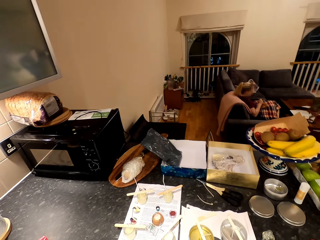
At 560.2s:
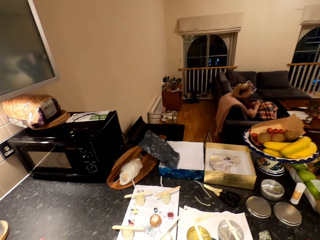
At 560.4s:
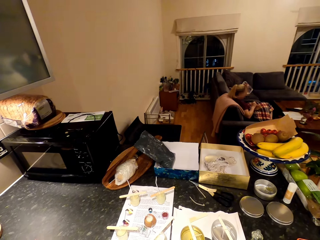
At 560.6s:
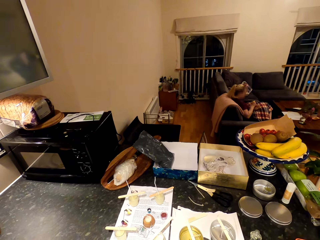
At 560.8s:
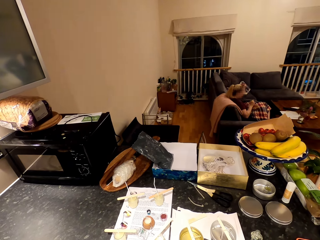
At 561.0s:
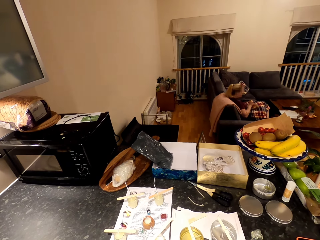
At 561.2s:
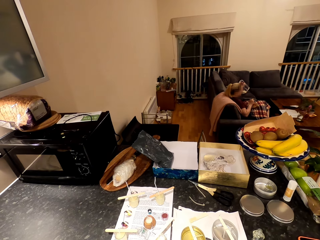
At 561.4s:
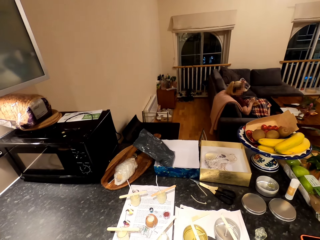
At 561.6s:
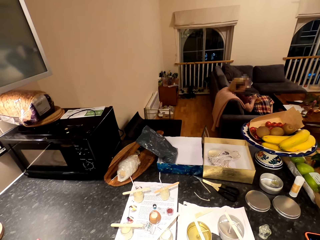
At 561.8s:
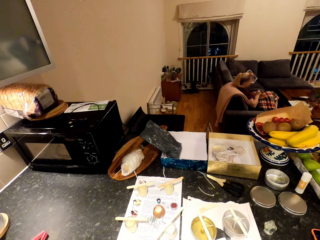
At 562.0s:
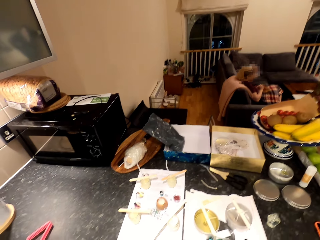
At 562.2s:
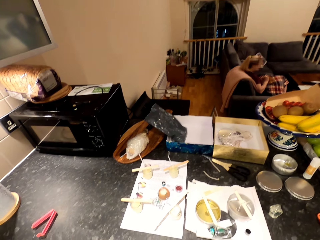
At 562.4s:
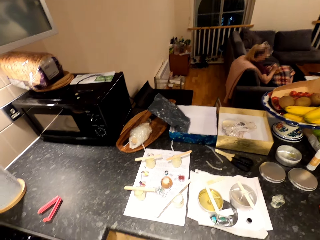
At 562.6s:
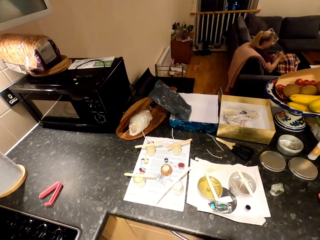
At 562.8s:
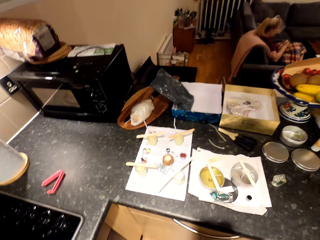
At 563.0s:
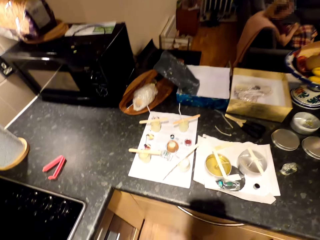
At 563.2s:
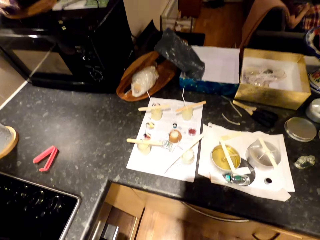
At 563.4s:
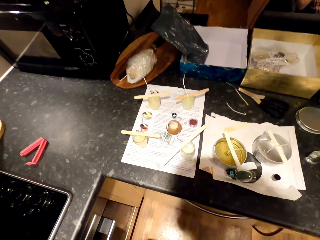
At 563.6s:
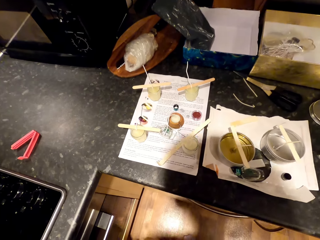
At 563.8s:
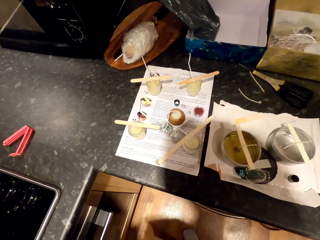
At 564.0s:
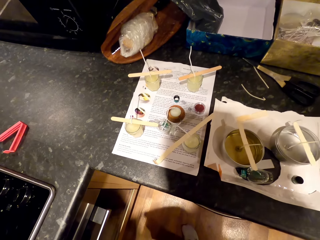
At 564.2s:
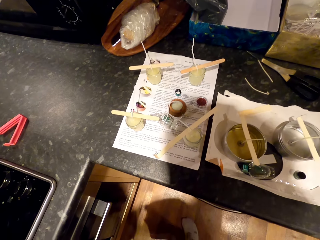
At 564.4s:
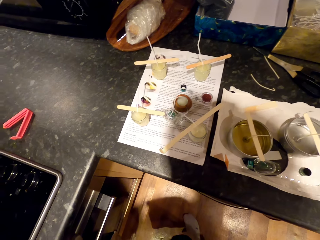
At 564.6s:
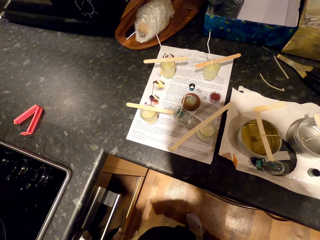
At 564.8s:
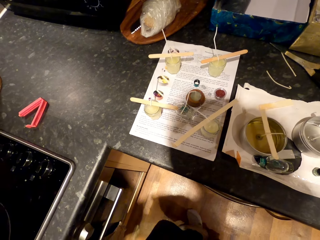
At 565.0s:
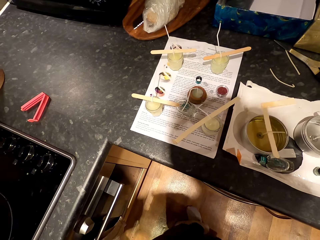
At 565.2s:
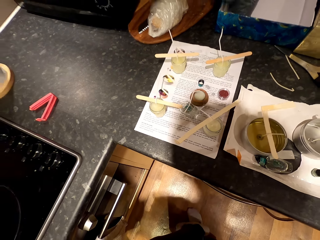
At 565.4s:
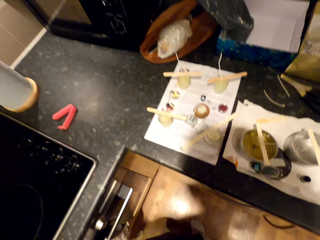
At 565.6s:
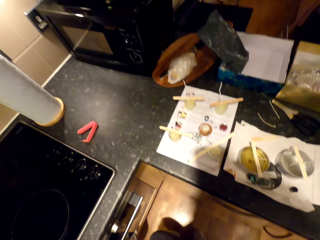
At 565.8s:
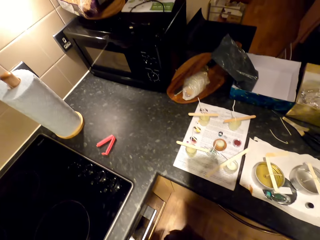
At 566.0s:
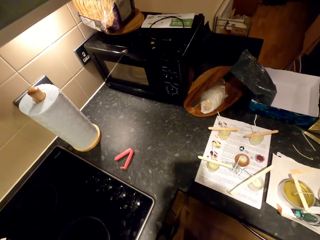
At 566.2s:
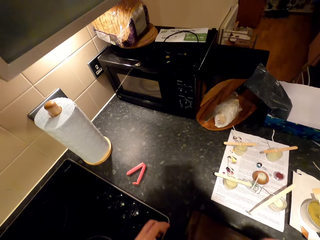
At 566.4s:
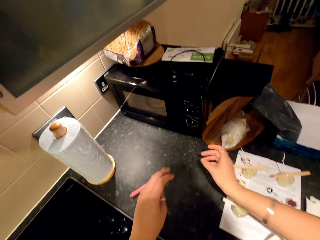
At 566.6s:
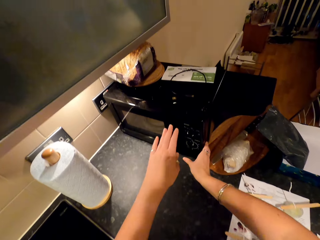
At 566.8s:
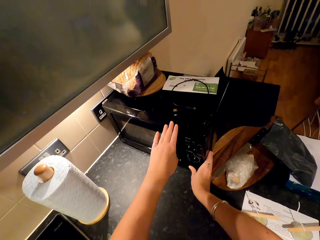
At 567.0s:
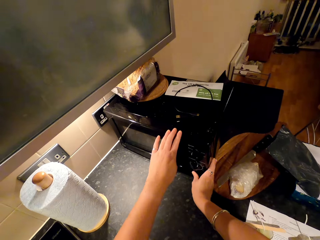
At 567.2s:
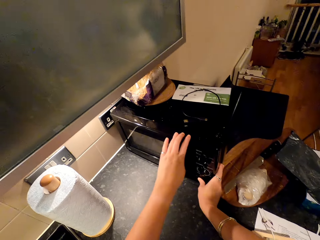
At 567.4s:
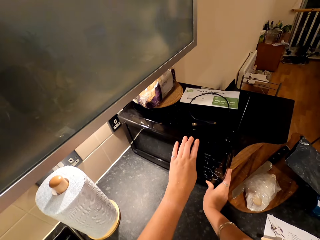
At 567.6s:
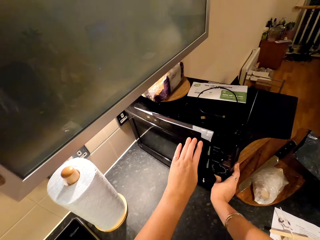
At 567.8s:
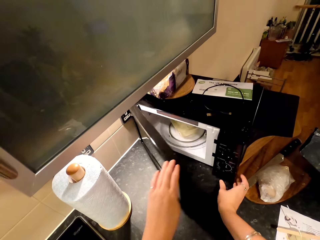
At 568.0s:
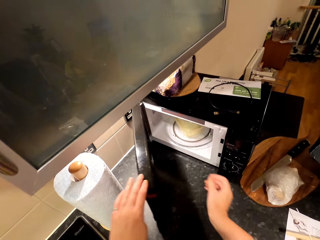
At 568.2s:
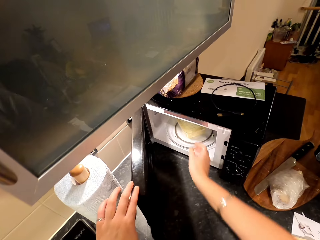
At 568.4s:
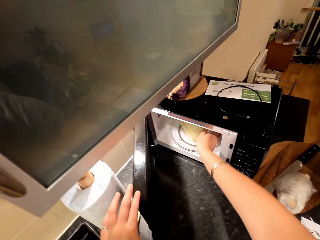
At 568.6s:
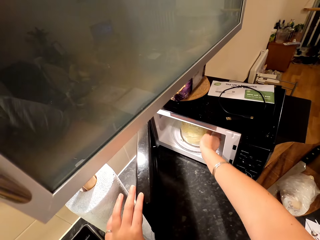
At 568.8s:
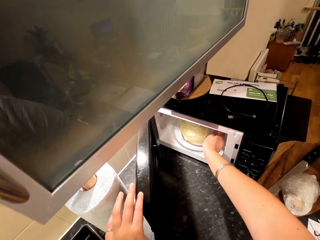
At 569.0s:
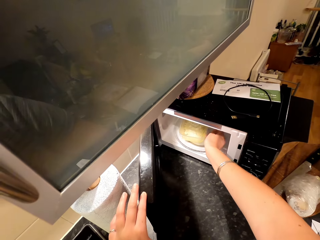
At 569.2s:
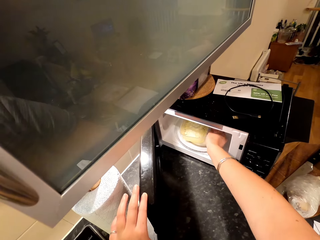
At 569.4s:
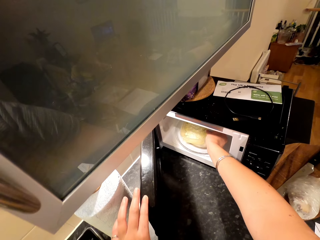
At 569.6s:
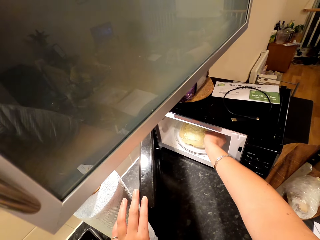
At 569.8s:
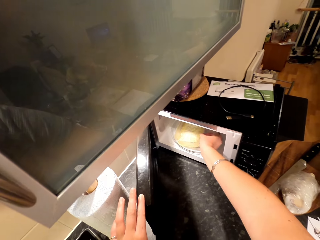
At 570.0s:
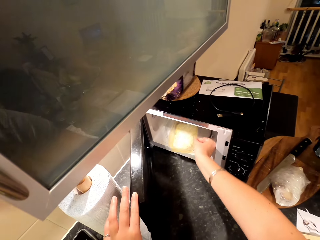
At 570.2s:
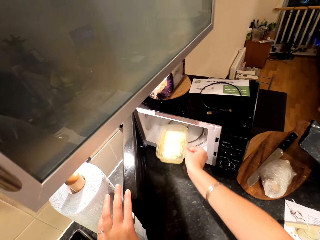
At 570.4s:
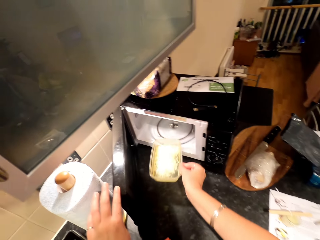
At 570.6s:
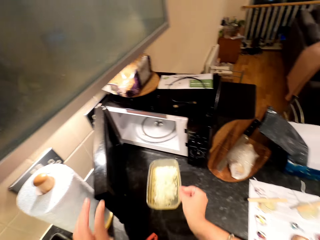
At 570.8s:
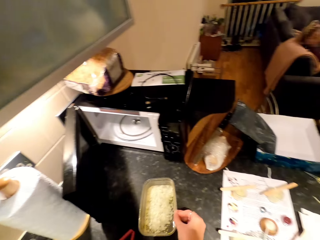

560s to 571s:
The camera wearer moves towards the microwave oven. They open the microwave oven. They pull out a bowl of something in the microwave.

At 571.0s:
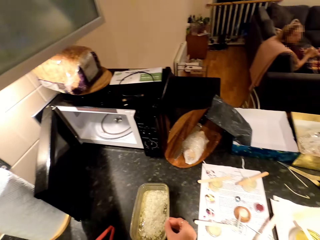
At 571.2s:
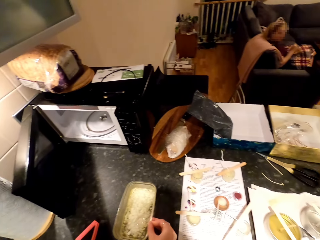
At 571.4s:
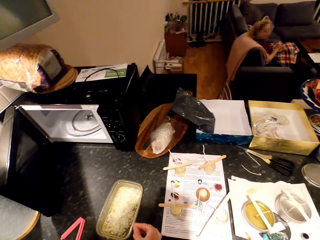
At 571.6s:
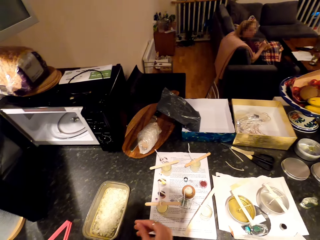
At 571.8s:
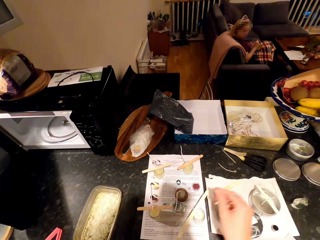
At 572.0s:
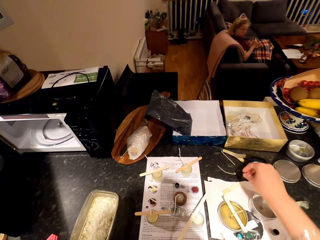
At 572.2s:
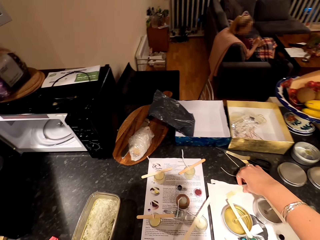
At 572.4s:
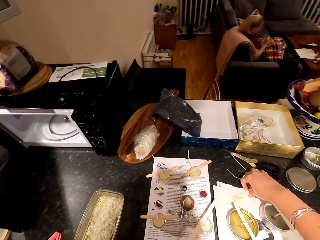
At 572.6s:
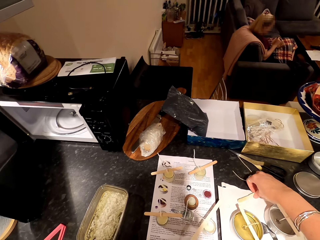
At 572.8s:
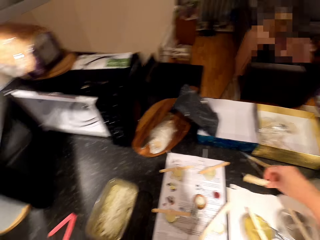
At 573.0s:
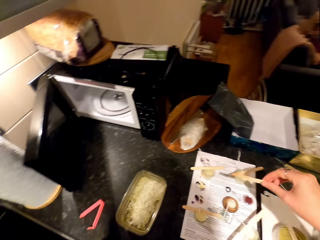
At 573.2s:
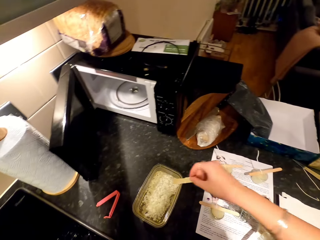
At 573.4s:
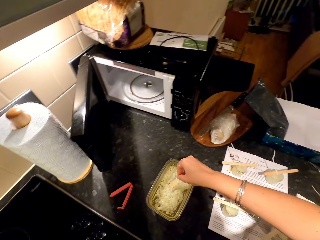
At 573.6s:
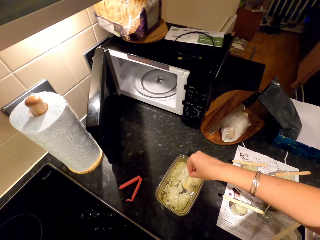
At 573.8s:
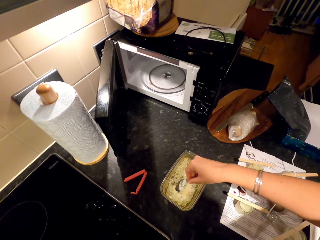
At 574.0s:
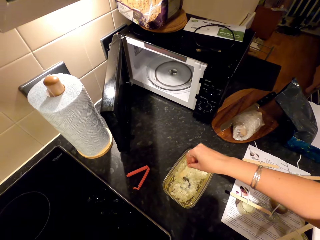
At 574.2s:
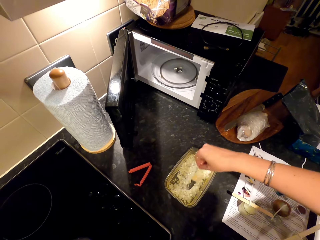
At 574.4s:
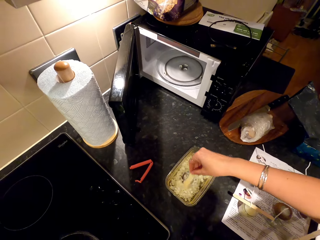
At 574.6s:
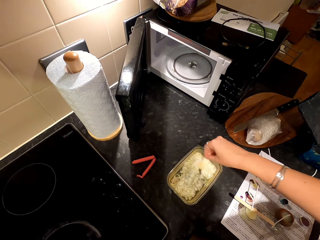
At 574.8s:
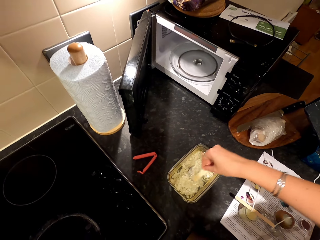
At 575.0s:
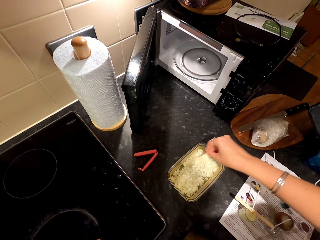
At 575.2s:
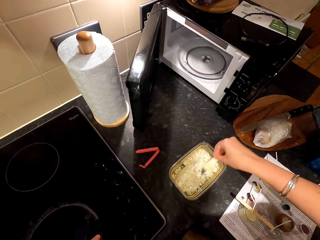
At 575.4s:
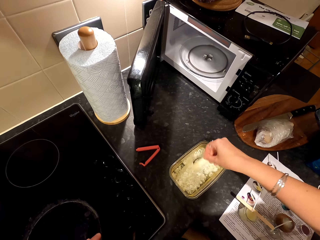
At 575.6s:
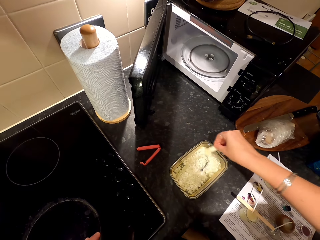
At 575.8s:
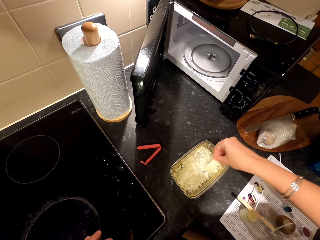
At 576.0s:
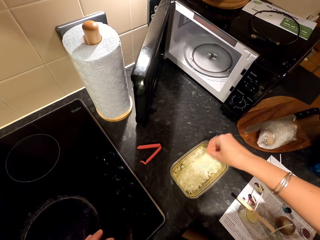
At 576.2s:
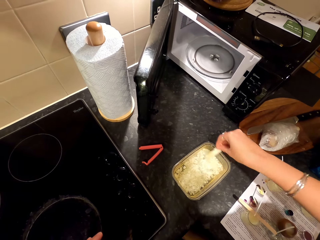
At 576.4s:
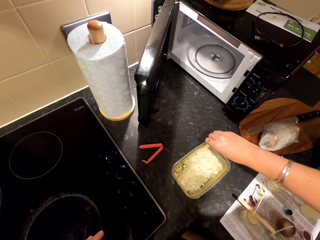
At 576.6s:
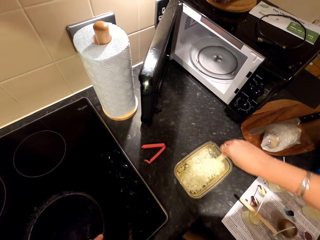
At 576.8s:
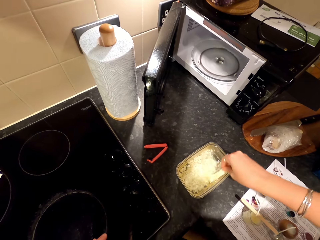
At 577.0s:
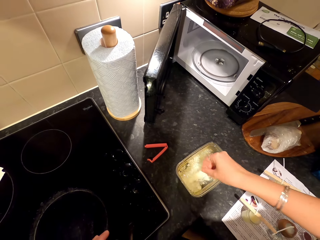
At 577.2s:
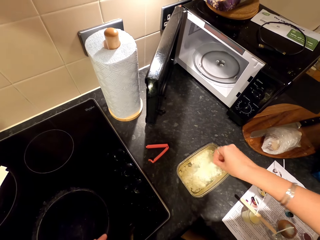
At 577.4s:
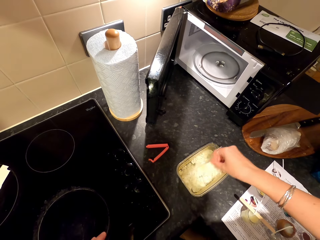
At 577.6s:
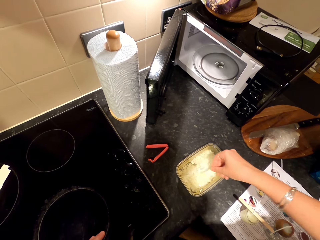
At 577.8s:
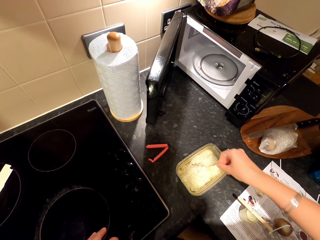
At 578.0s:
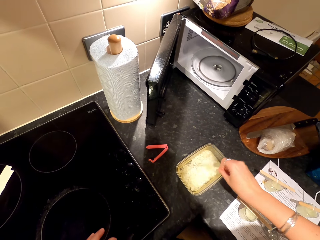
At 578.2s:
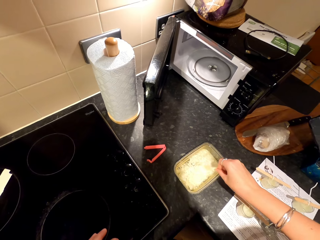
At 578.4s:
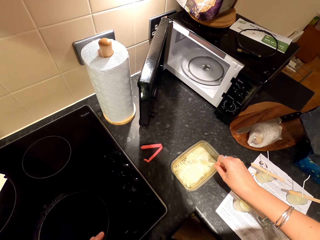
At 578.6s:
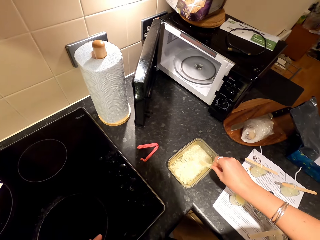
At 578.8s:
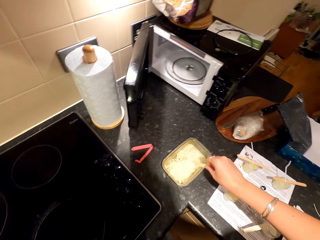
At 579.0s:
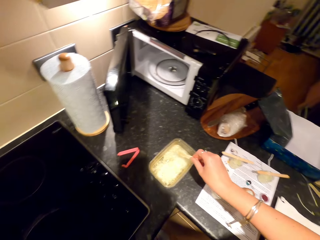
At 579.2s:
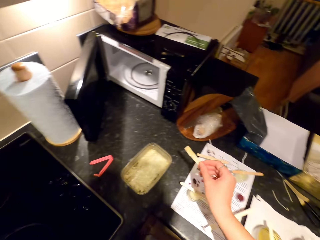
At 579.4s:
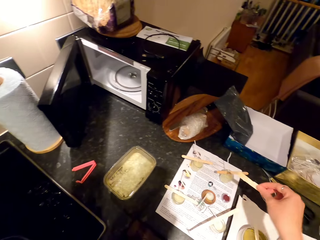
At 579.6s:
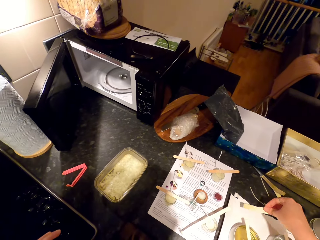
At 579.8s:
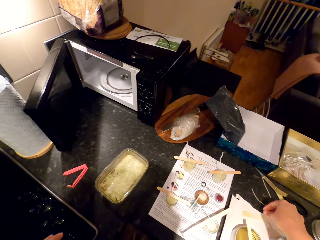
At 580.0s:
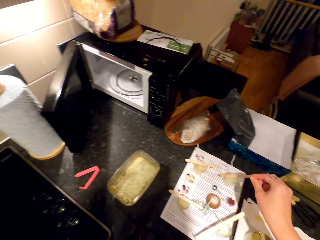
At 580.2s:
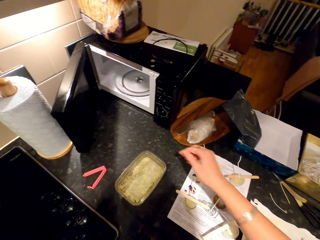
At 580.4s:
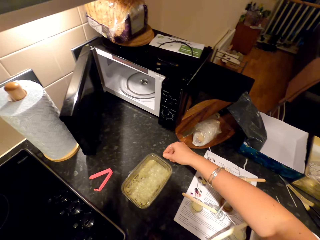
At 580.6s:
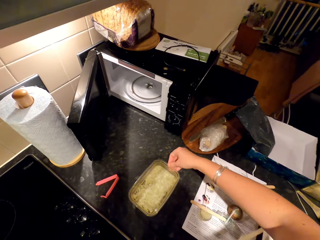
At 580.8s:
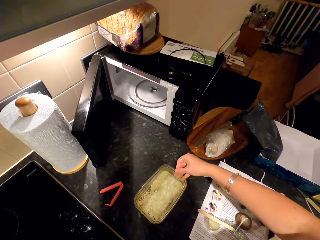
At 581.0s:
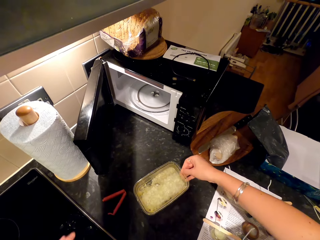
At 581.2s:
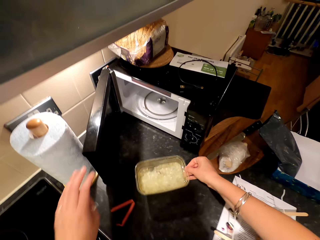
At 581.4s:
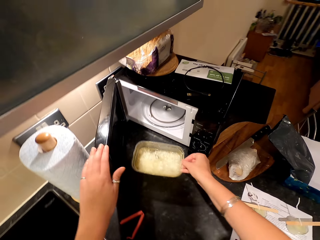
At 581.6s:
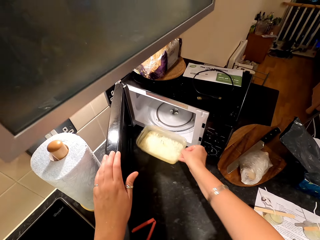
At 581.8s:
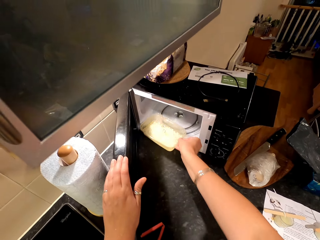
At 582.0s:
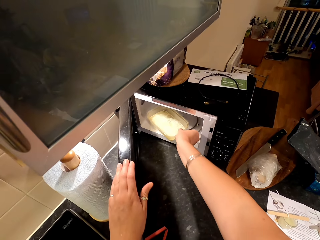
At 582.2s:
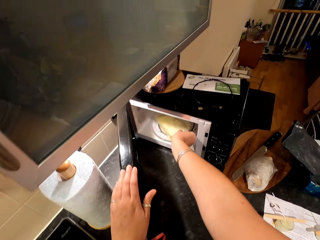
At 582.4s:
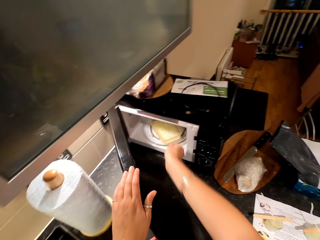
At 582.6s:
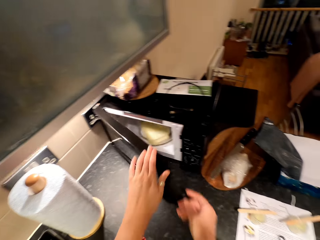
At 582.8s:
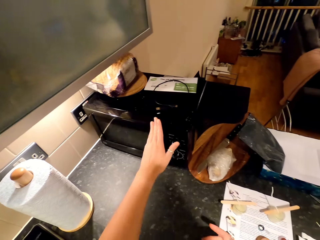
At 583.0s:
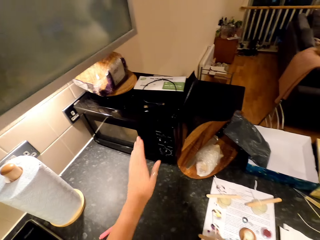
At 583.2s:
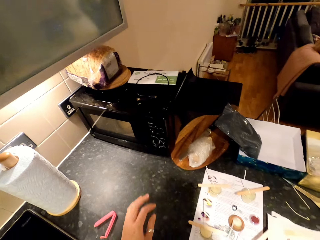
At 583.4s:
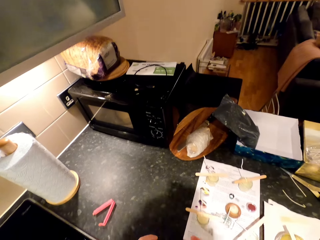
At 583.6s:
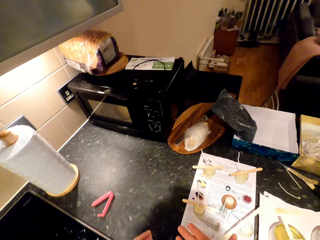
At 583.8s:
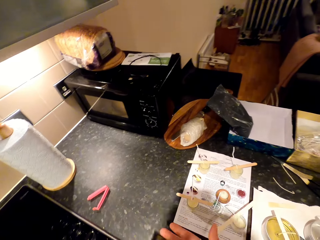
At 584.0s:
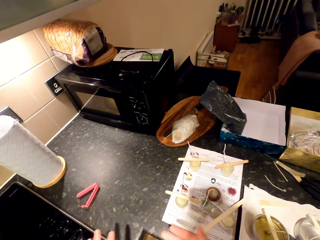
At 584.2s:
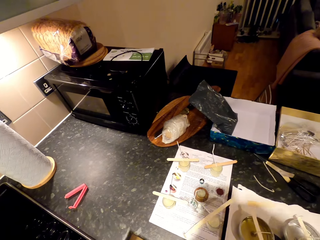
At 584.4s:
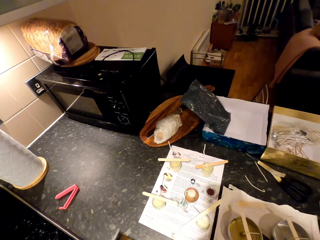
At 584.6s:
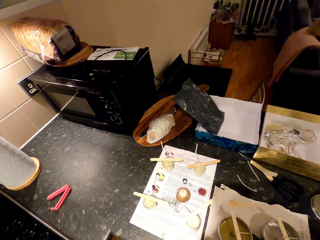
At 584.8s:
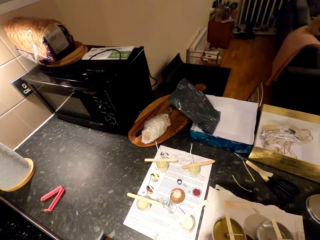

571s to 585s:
The camera wearer puts a dish or bowl on the countertop. A woman looks around. The camera wearer picks up a popsicle stick or stir bar on the paper. They stir wax in the dish with the popsicle stick. They talk and withdraw the stir bar from the bowl. They hit the dish with the popsicle stick. They put the popsicle stick on the paper. They pick up the dish on the countertop. They return the bowl into the microwave oven. They close the microwave oven and look around. The woman sits on the couch.
